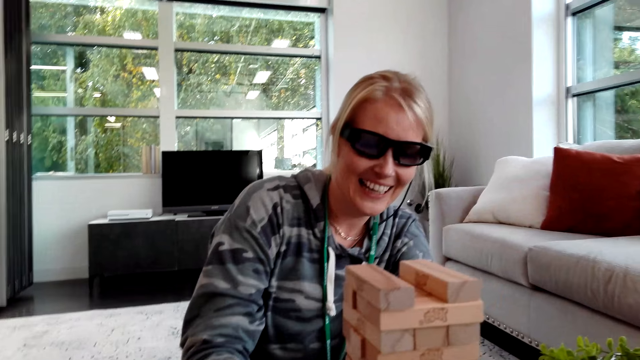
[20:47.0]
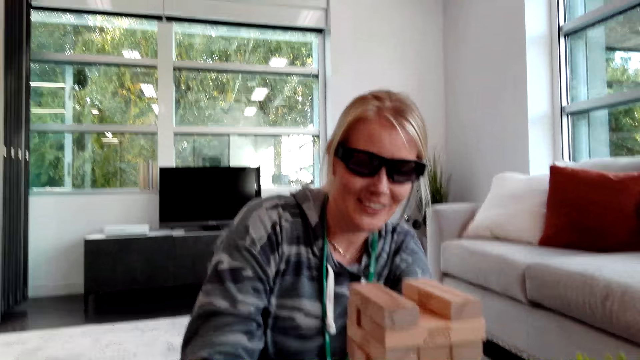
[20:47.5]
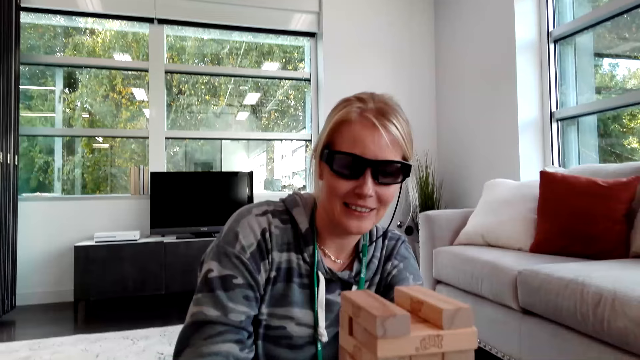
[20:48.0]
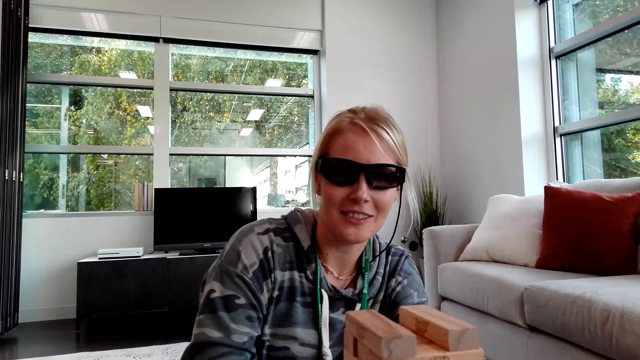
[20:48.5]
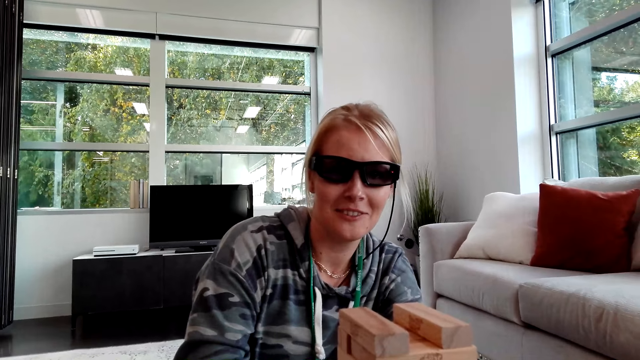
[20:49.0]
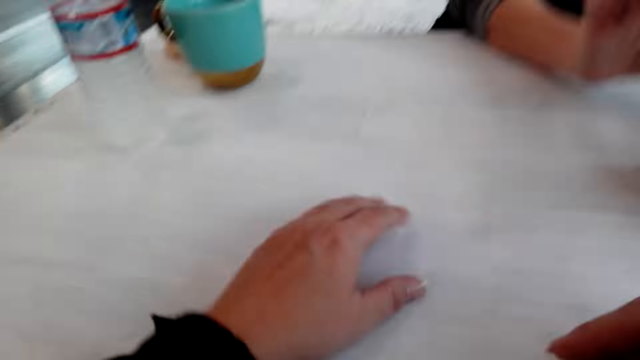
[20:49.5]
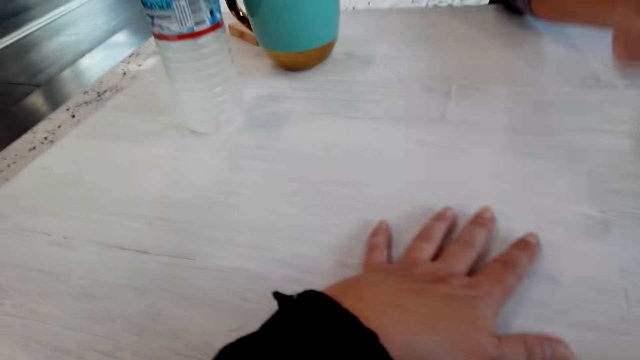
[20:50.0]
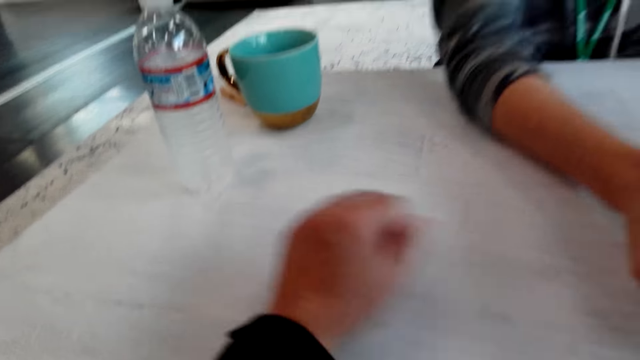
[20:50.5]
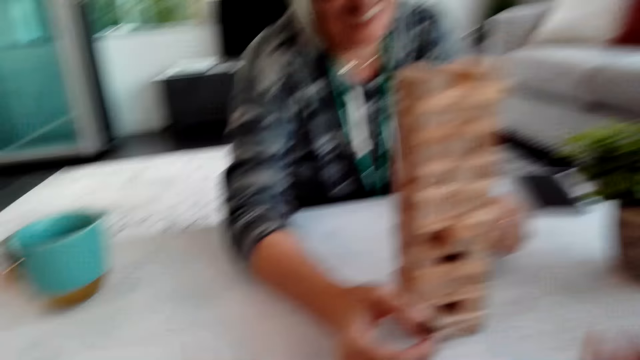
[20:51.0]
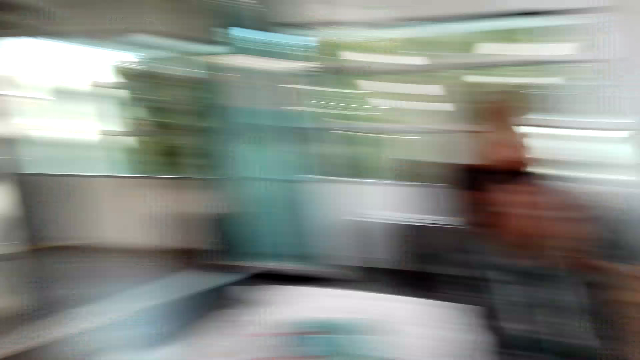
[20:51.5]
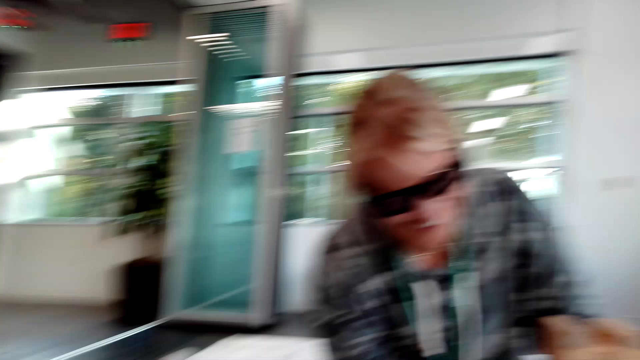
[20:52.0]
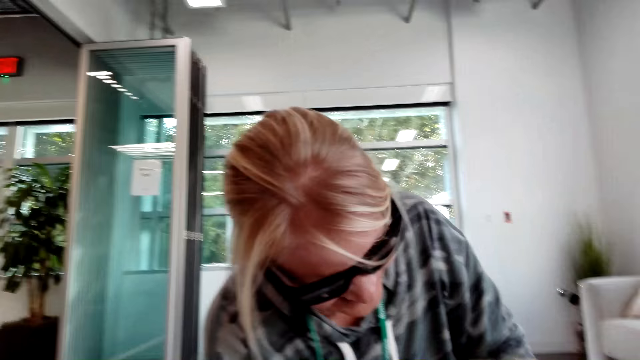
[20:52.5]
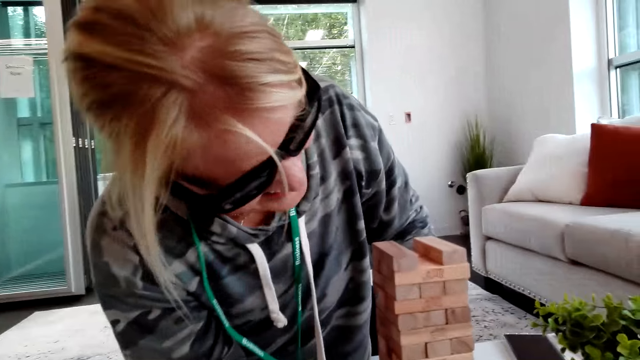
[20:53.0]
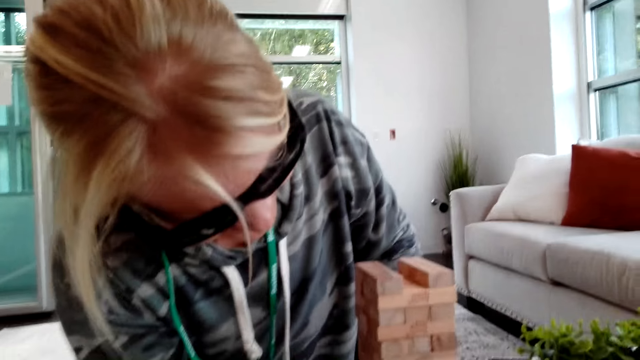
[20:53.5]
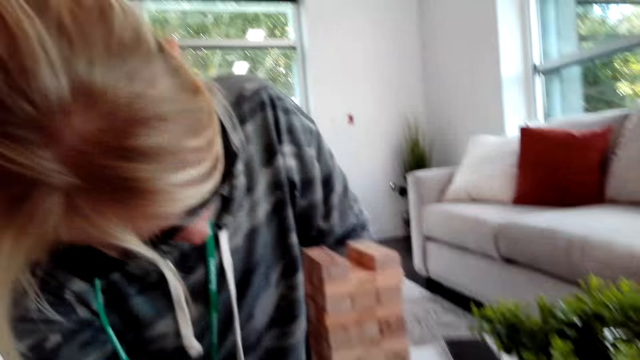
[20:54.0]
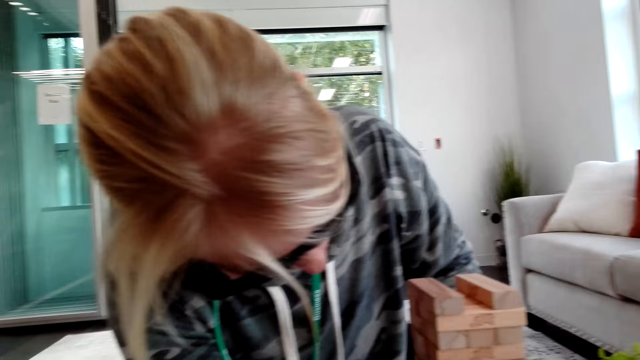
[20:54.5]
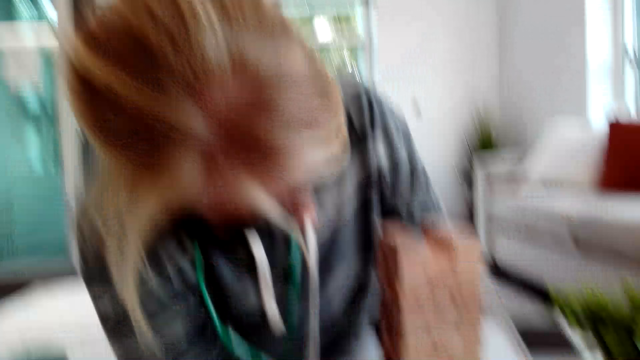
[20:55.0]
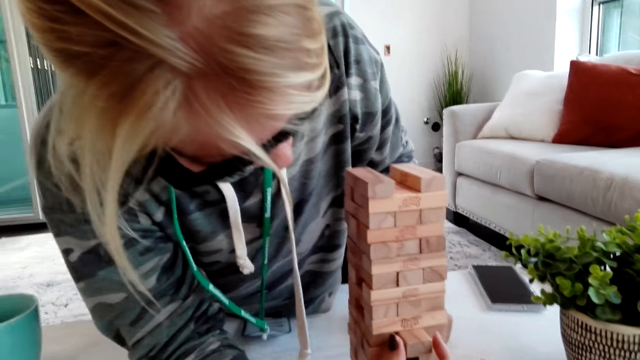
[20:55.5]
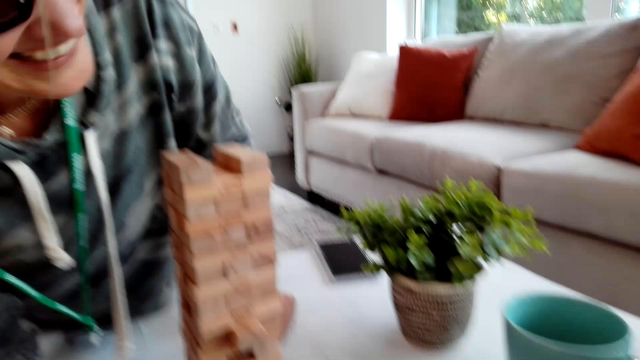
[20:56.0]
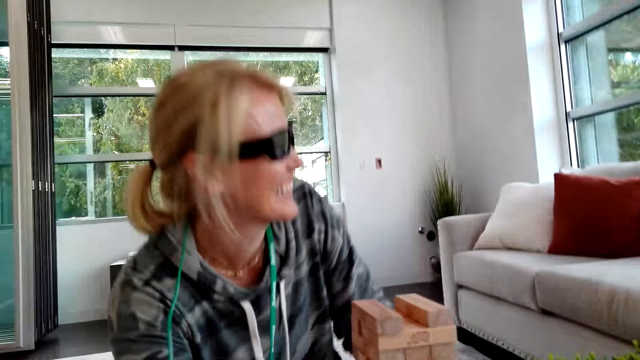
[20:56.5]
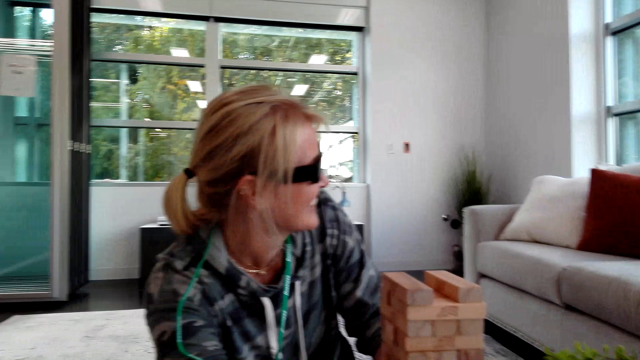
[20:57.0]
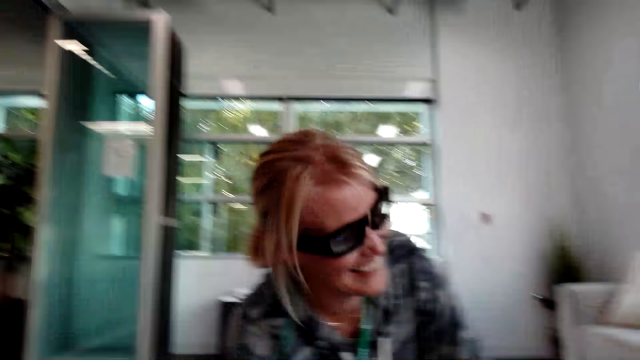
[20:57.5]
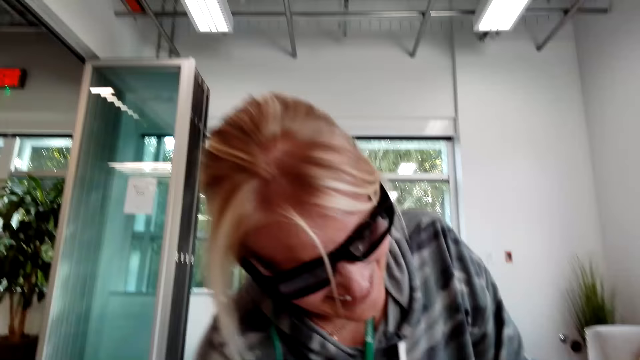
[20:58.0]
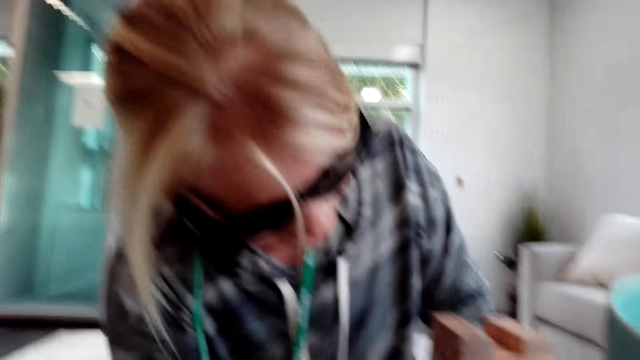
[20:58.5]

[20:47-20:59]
The camera wearer laughs. The woman talks to the camera wearer. The camera wearer touches the table. The woman laughs and picks up the tower wood block game.

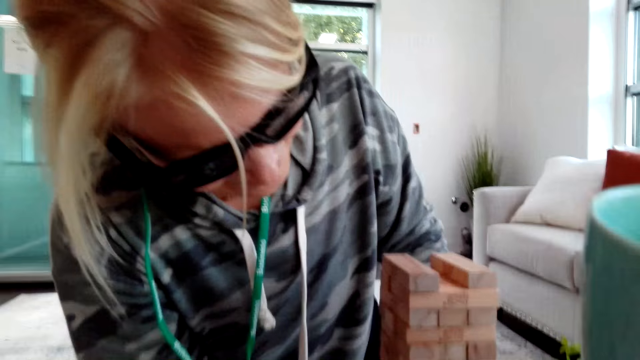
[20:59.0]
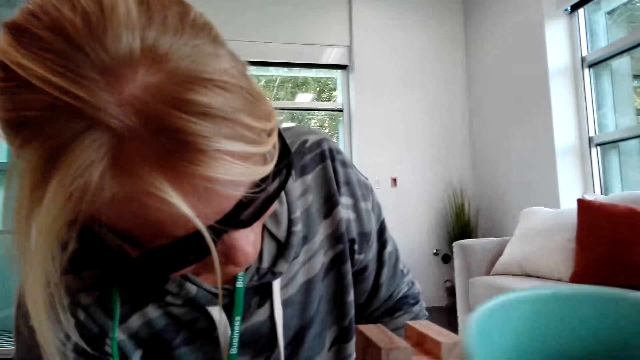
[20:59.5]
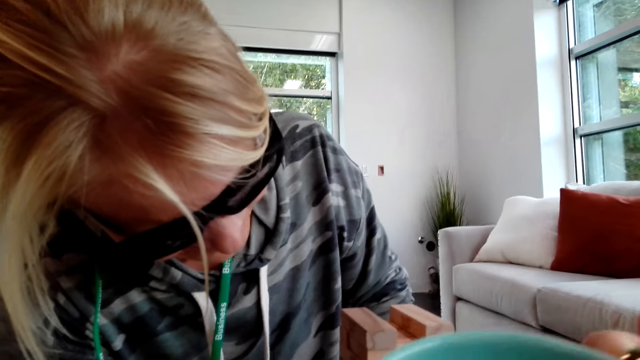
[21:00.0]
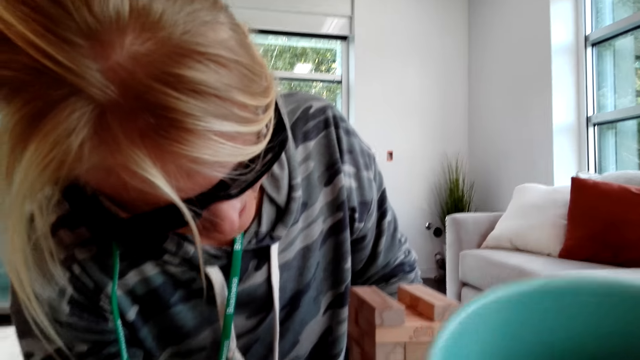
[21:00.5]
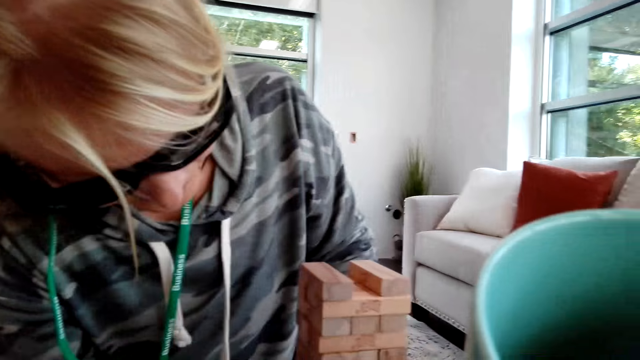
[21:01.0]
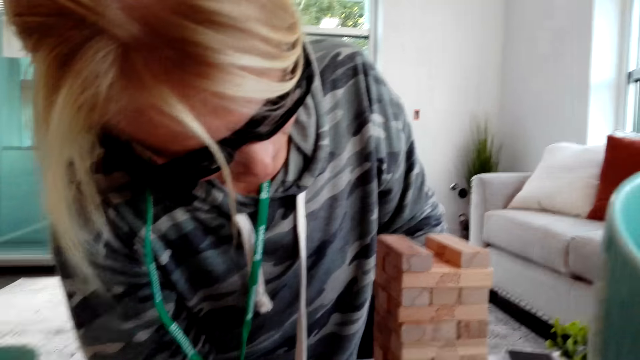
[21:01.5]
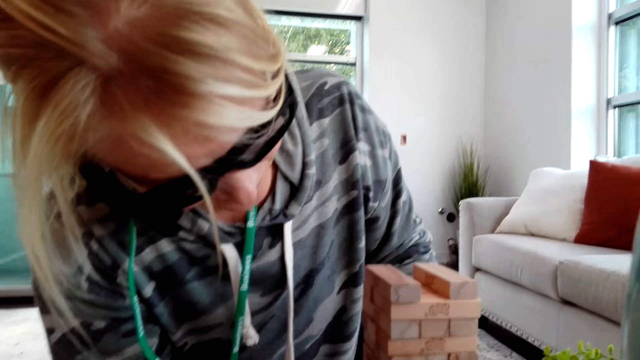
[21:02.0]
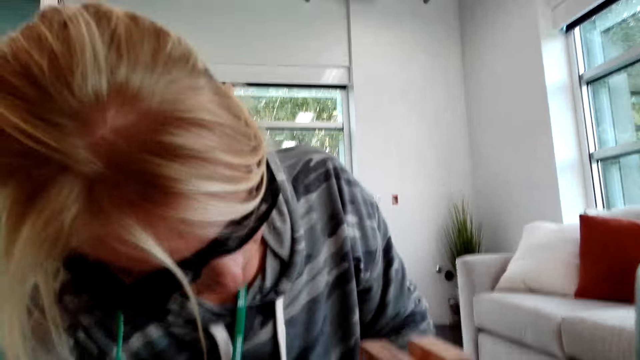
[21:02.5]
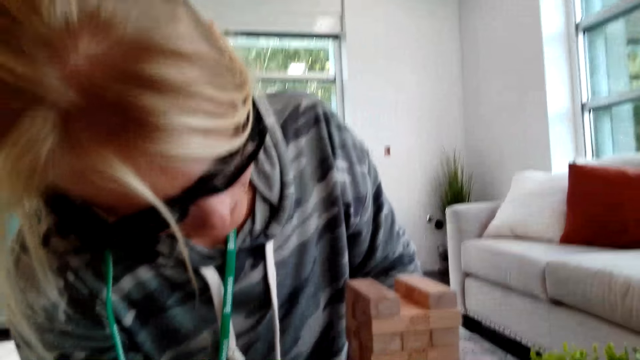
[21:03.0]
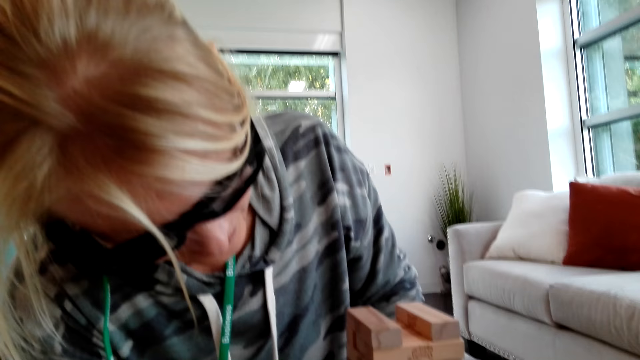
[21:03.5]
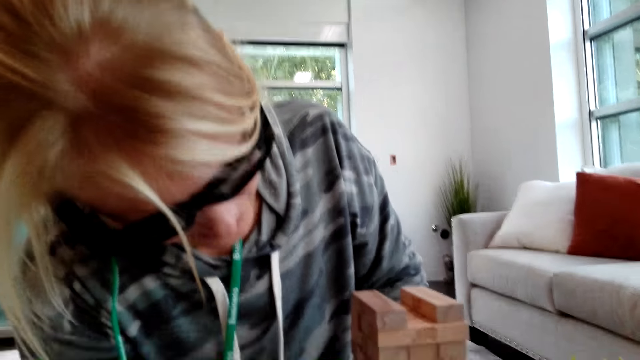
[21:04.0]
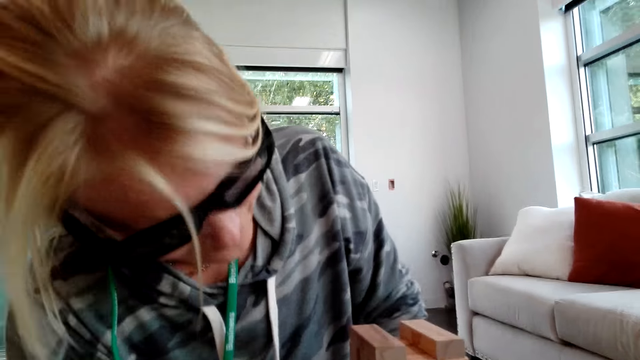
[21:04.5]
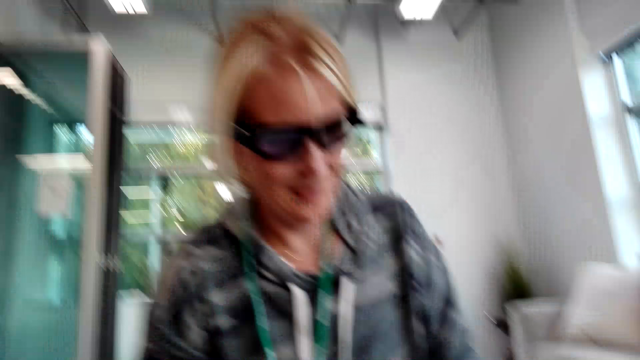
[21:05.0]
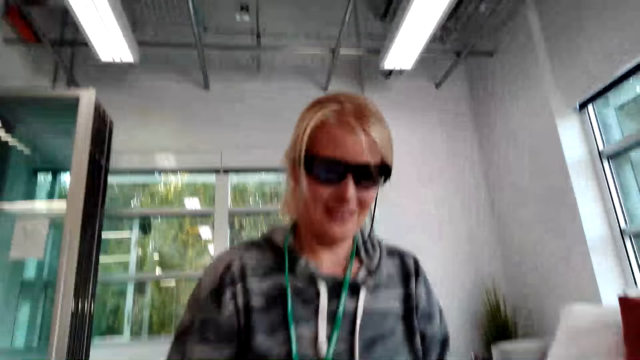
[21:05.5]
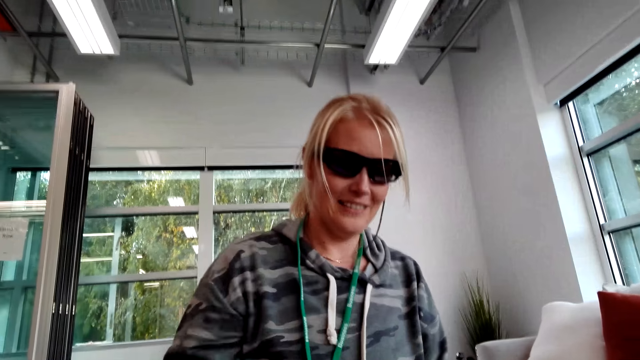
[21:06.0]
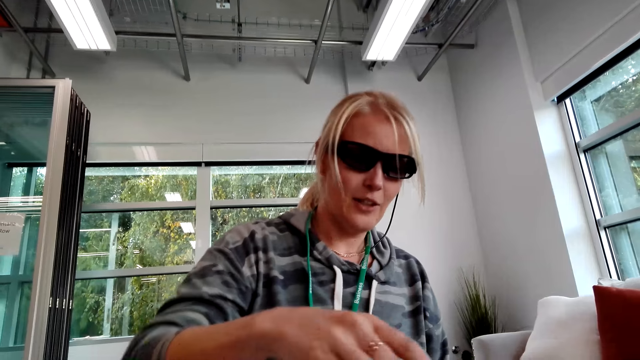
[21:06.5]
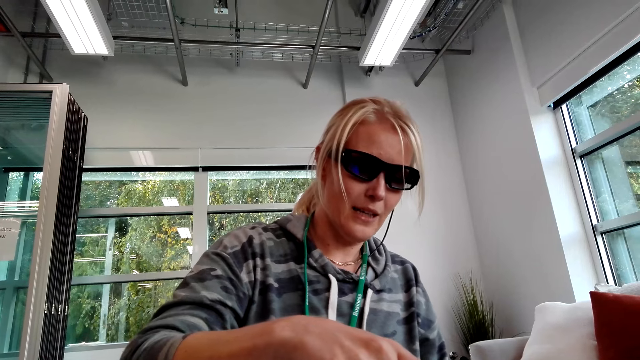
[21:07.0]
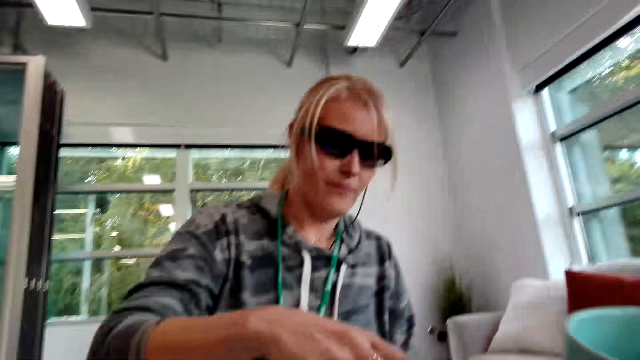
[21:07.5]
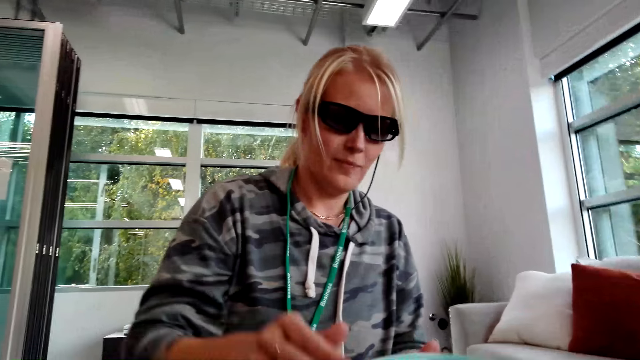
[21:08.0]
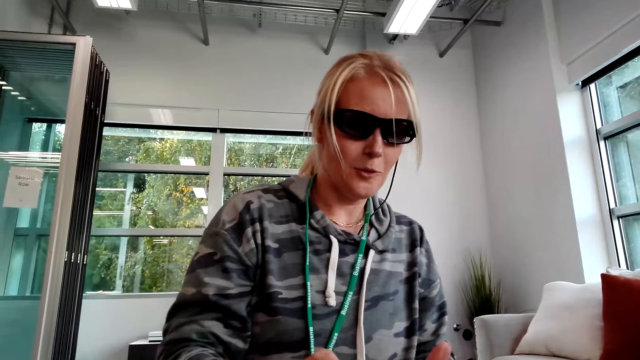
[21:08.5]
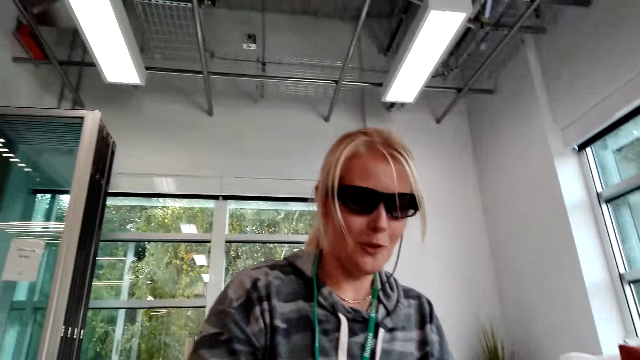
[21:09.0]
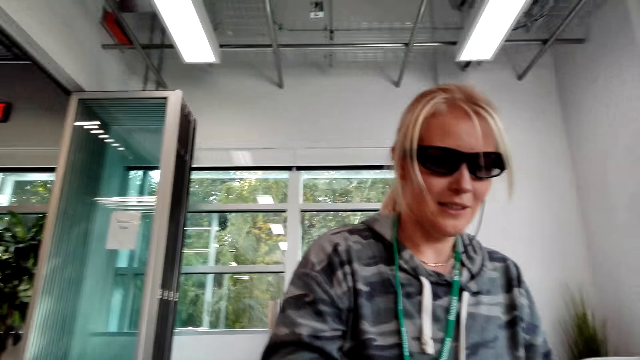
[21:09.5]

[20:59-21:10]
The camera wearer talks with a person. They drink from a blue cup. They take tea. They talk with the person. The person picks a tower wood block game.
